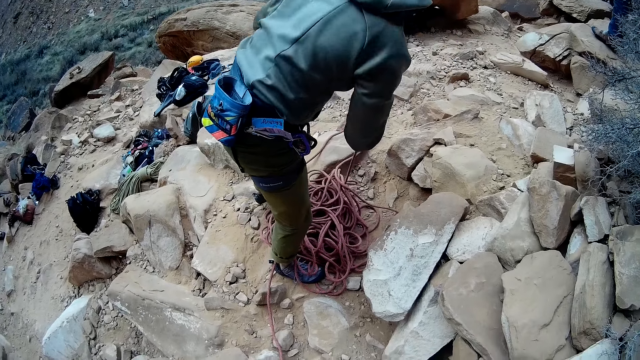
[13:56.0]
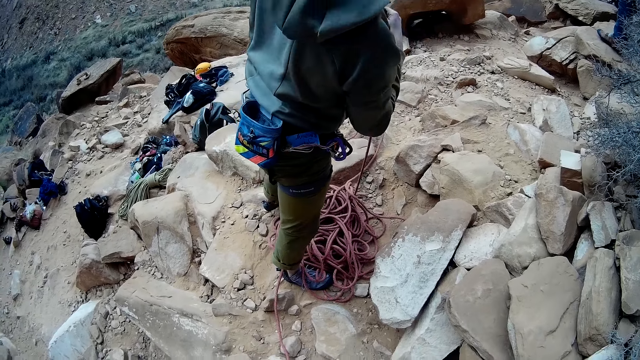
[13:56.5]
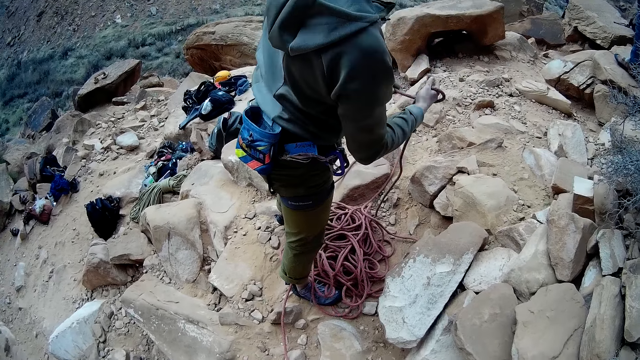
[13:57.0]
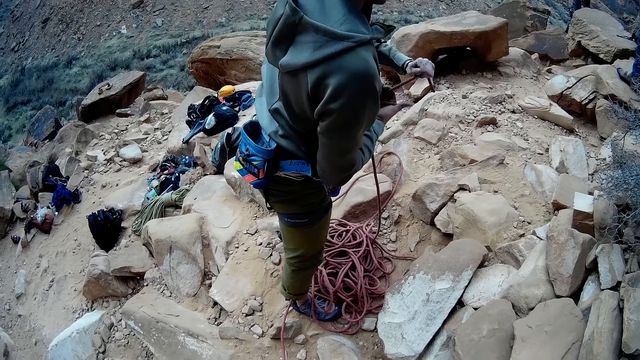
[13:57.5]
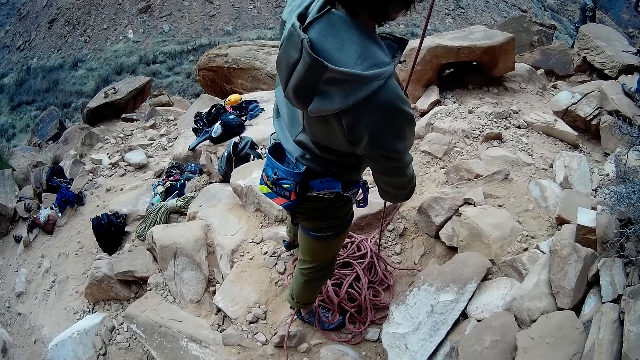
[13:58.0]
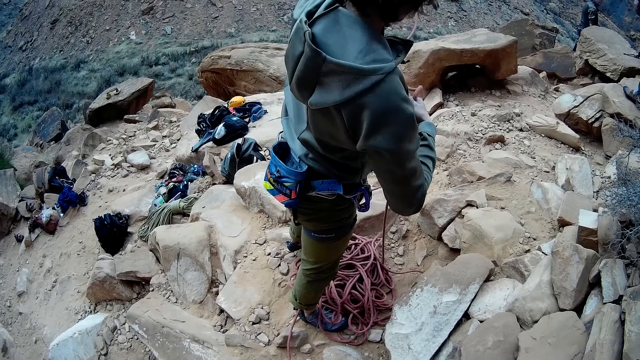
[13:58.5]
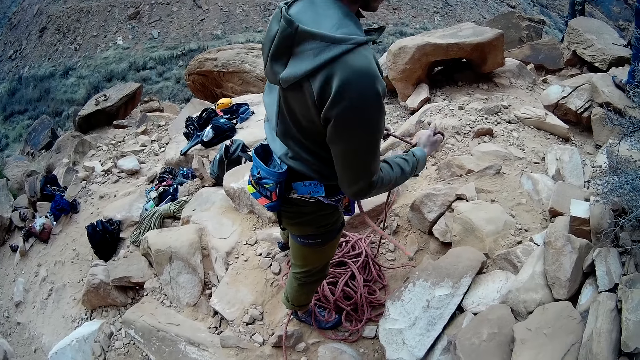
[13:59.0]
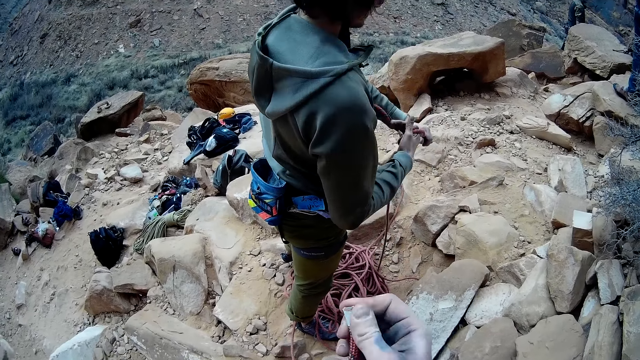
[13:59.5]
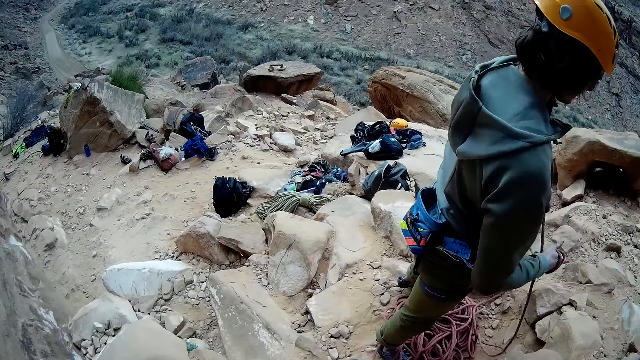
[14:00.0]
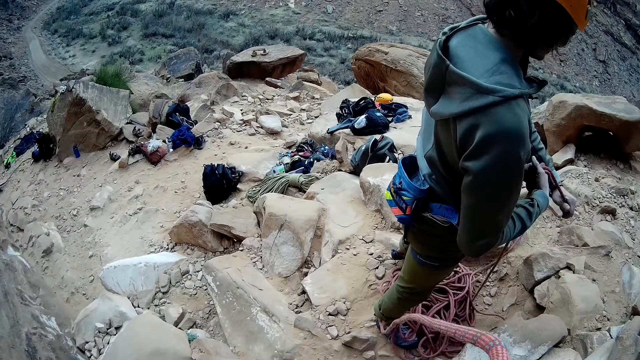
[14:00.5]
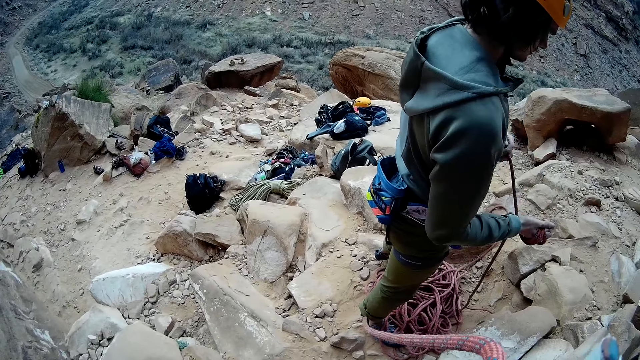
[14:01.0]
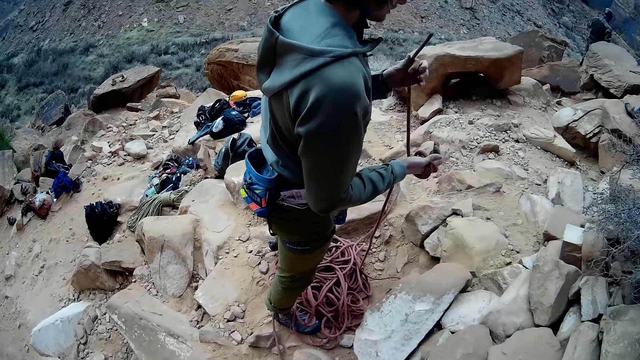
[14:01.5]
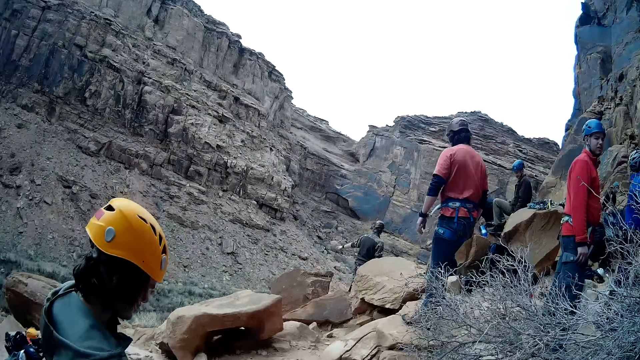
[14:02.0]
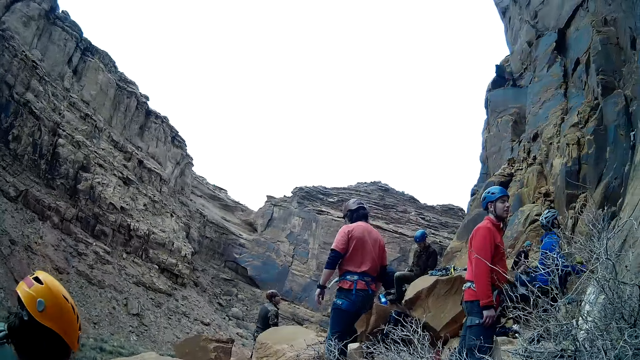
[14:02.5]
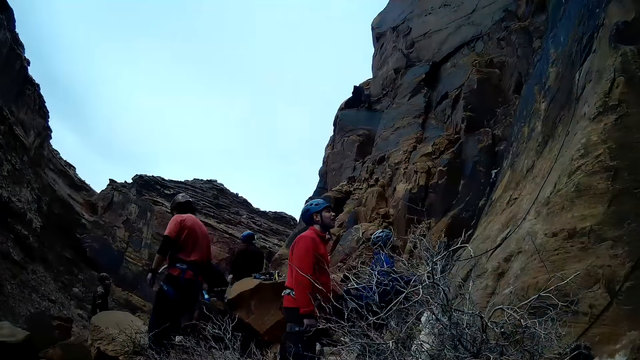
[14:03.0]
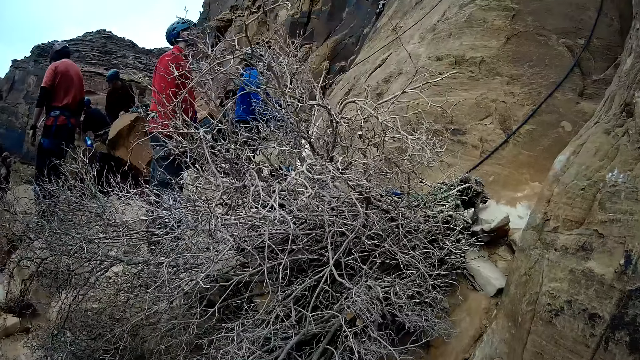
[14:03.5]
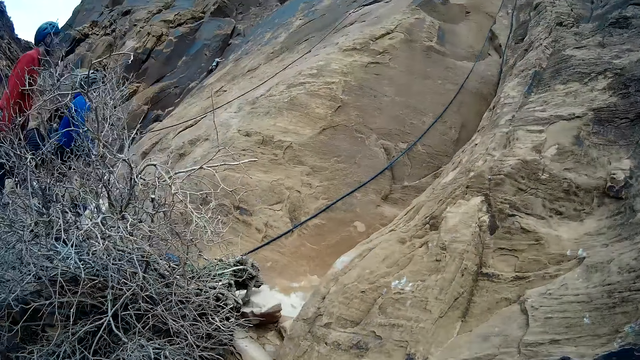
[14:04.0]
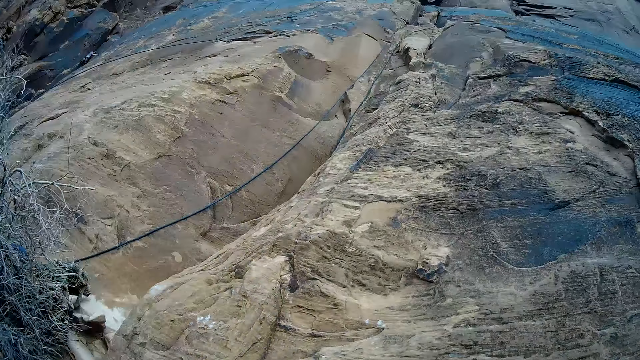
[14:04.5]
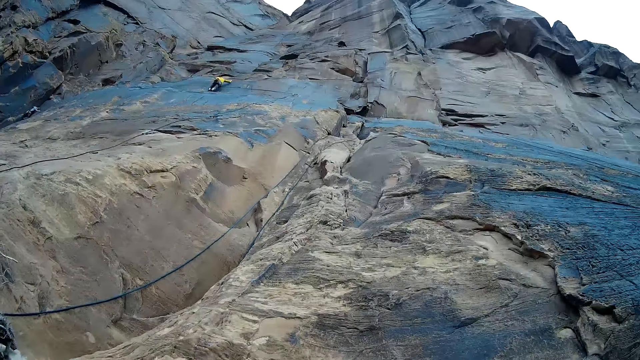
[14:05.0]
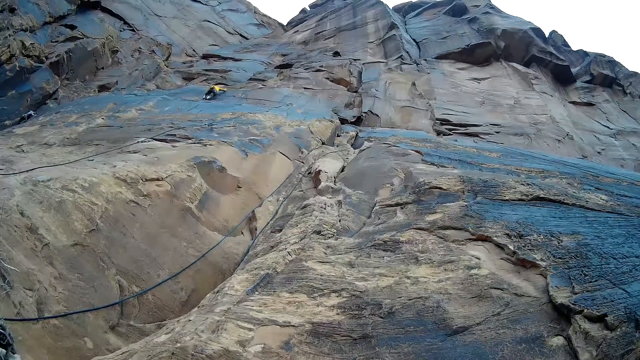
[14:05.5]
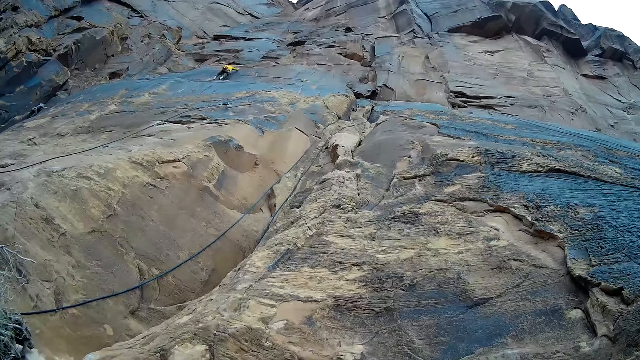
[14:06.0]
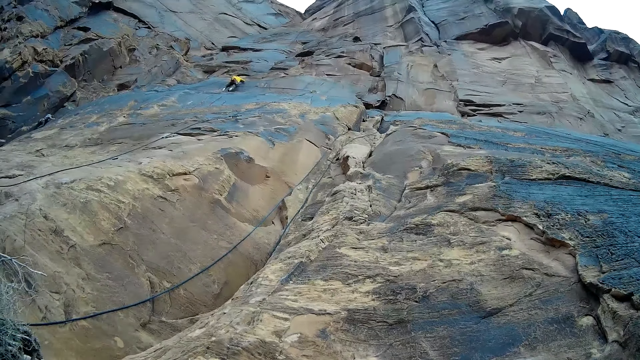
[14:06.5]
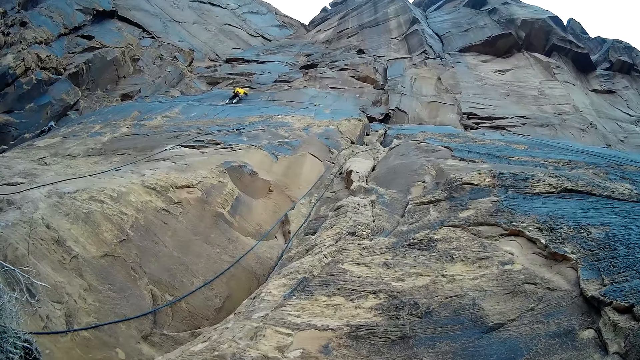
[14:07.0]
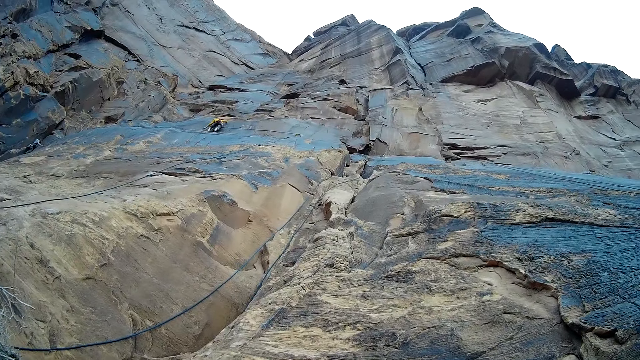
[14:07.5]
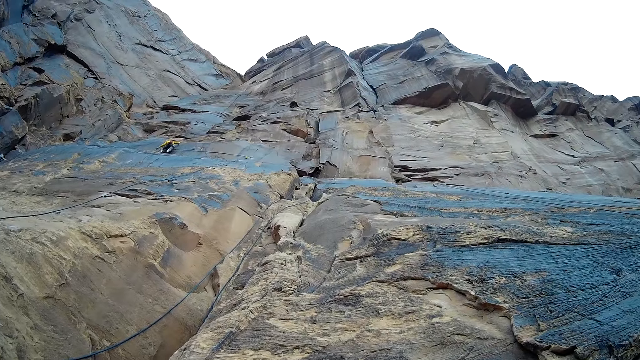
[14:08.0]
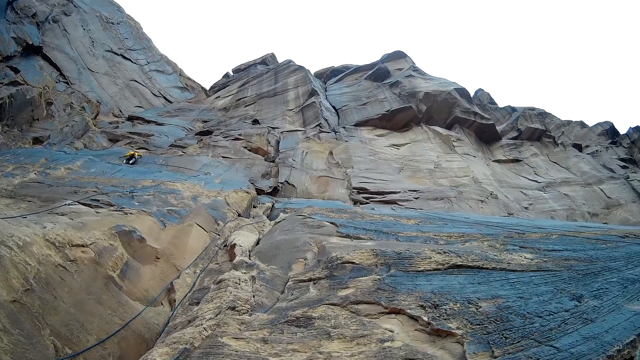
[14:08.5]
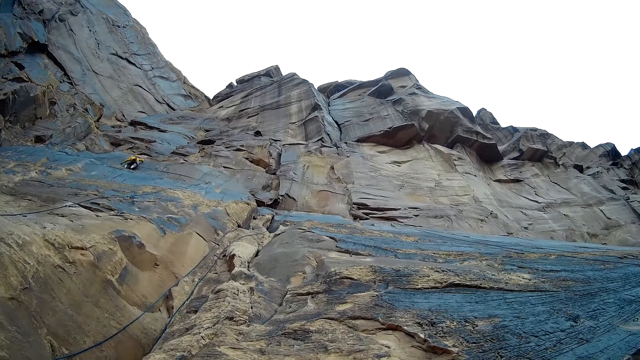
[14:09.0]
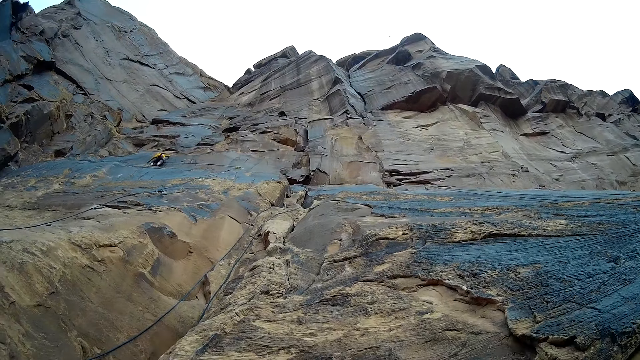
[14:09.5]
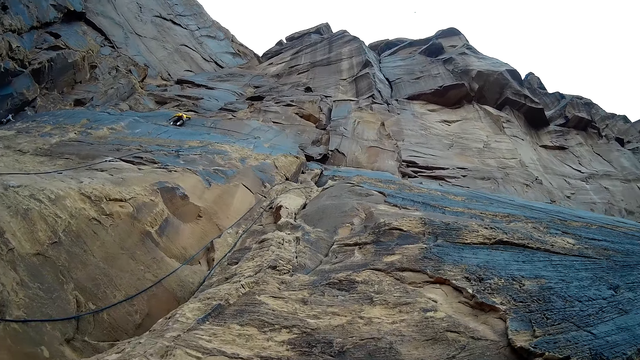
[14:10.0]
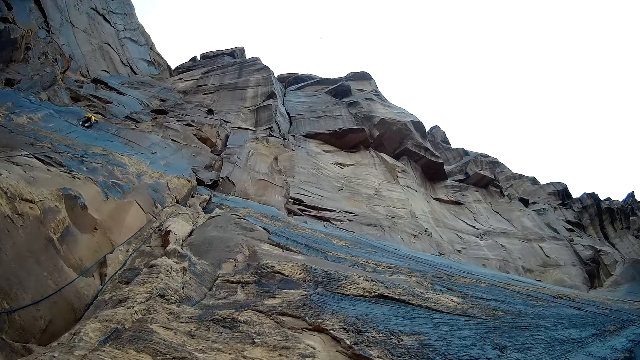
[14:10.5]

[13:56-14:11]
A man winds the rope round his right hand with his left hand. A man folds the rope. The camera wearer looks around. Another man climbs a mountain. The camera wearer looks at the mountain.

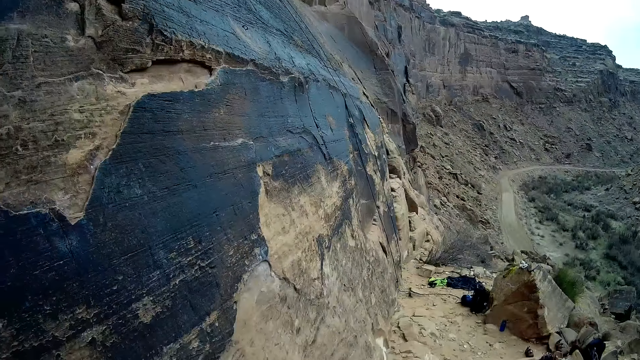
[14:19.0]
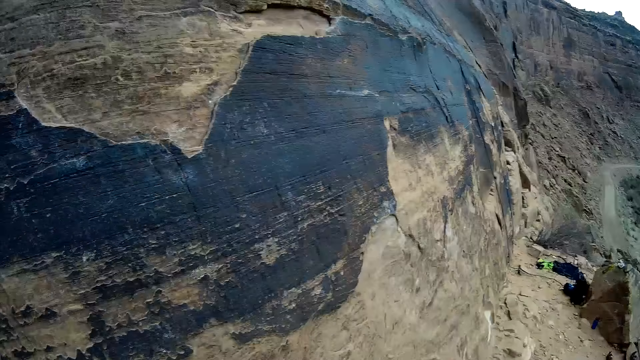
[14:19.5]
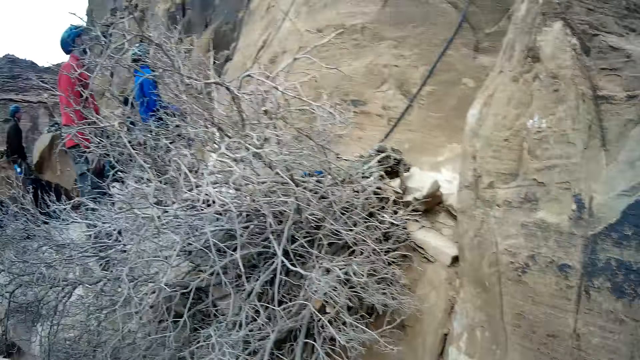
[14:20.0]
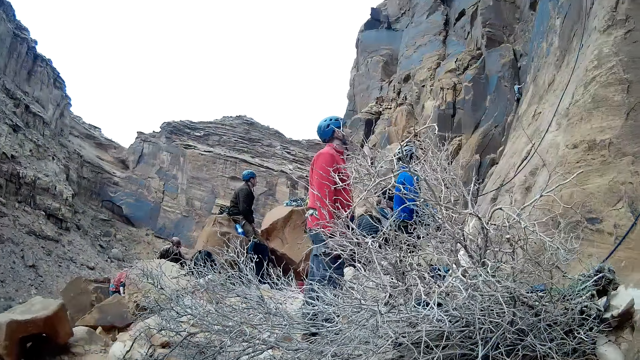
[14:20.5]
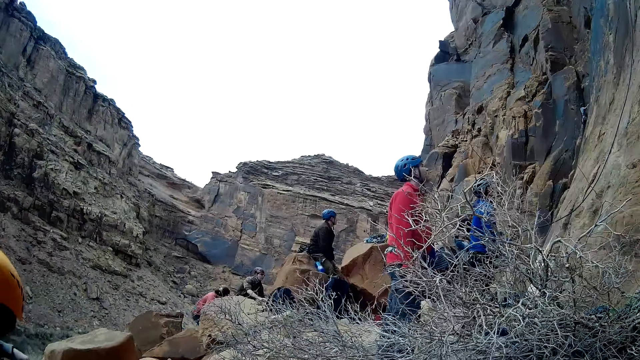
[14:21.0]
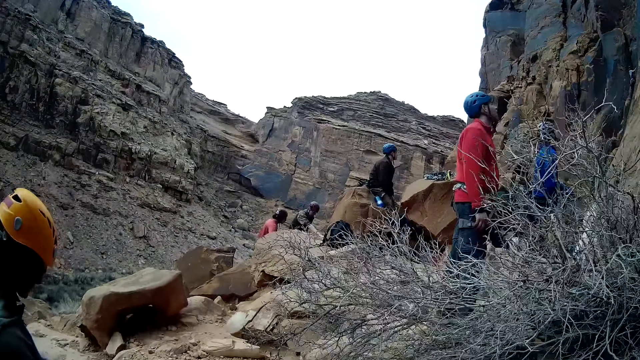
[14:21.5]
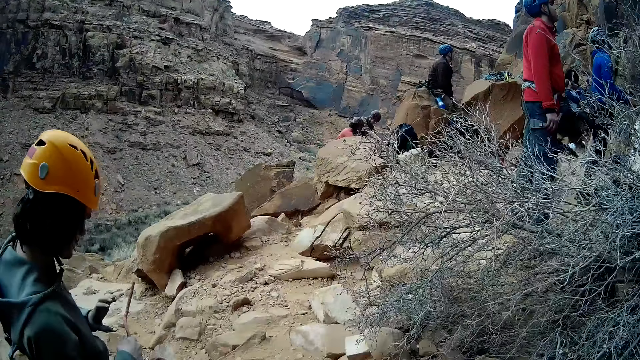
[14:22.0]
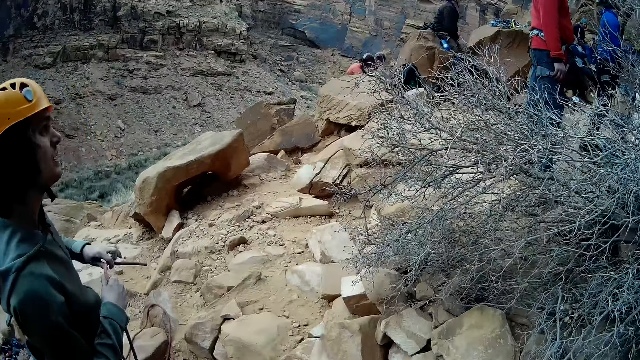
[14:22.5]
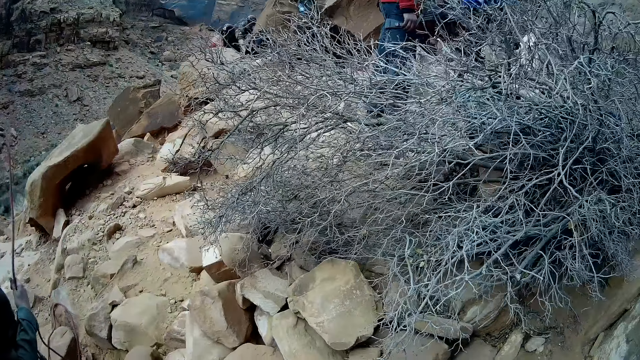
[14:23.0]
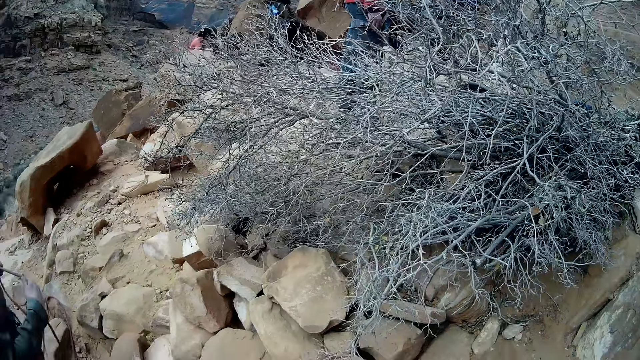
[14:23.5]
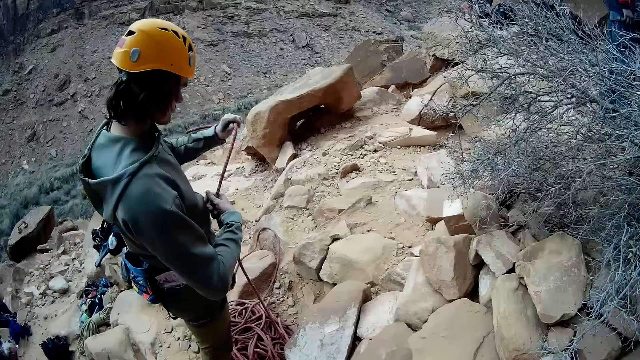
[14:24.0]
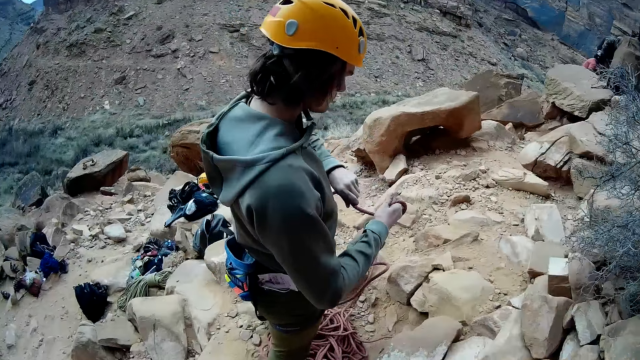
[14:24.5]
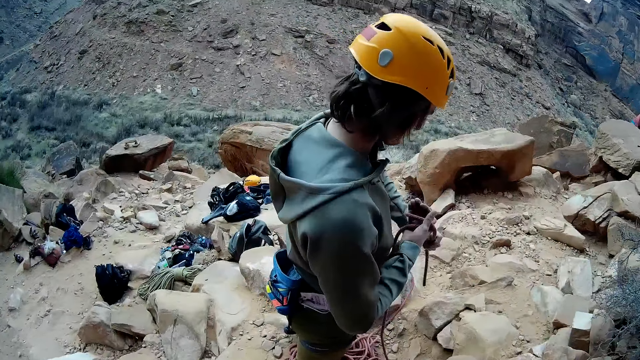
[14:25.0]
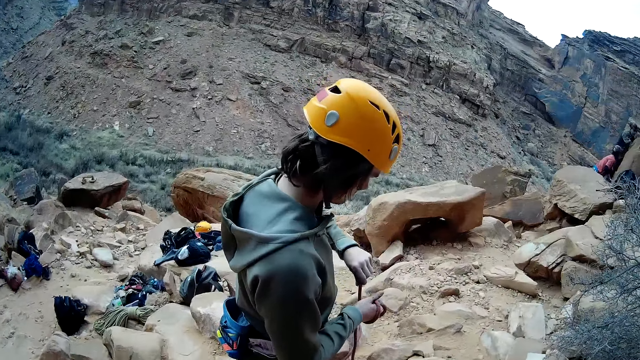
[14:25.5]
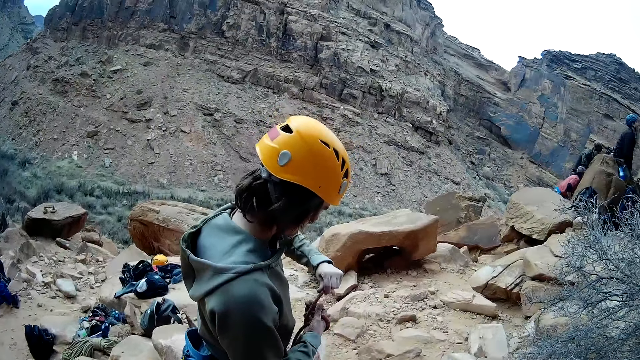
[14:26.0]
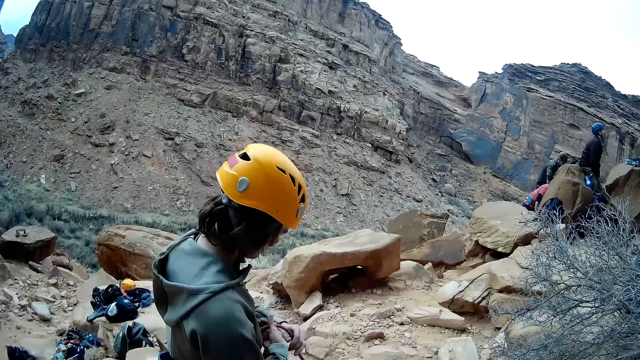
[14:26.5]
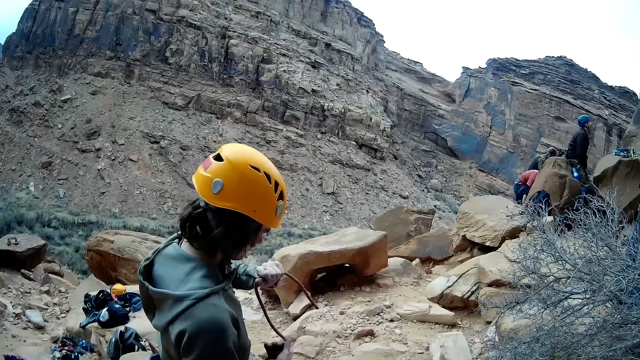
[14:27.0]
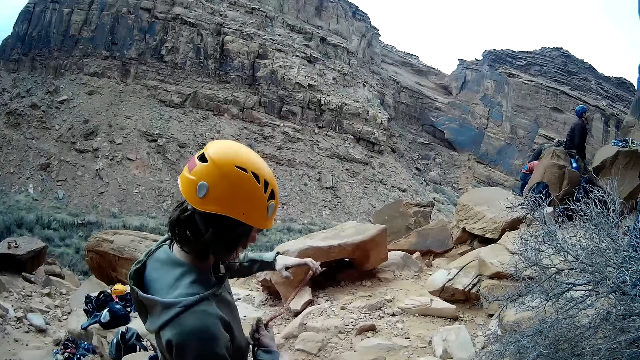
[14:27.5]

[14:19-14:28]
The camera wearer looks around. A man folds the rope.
